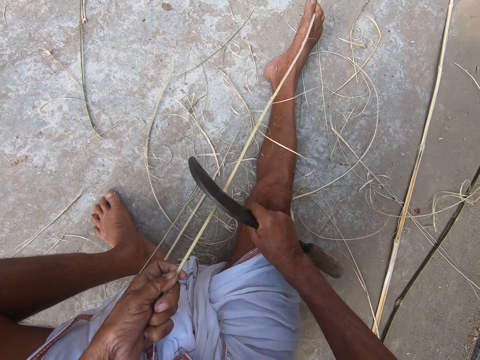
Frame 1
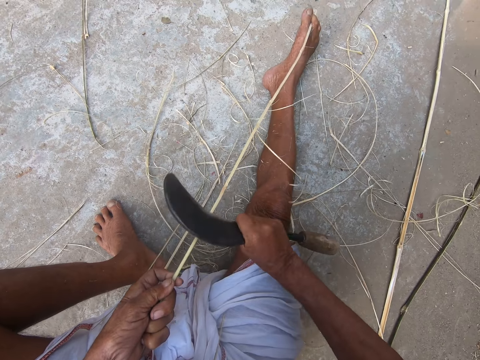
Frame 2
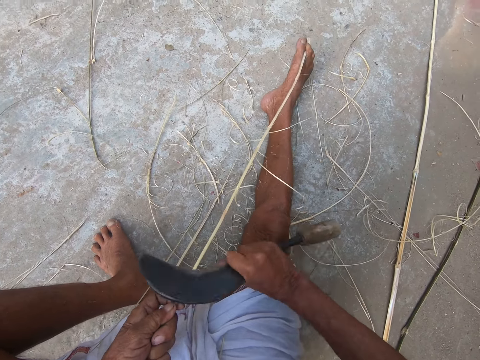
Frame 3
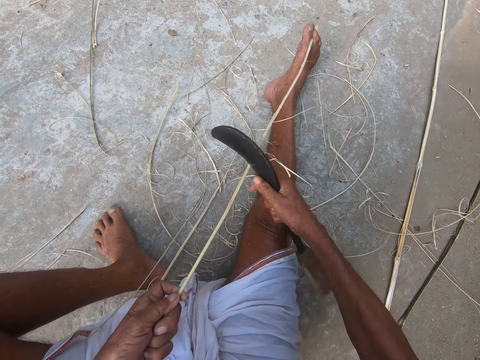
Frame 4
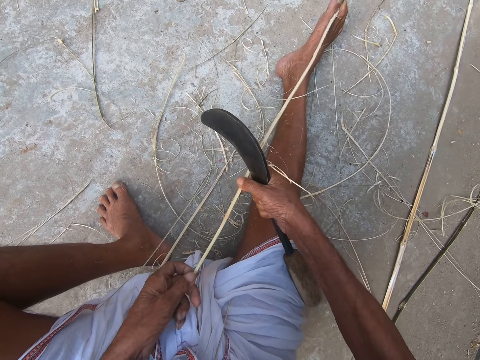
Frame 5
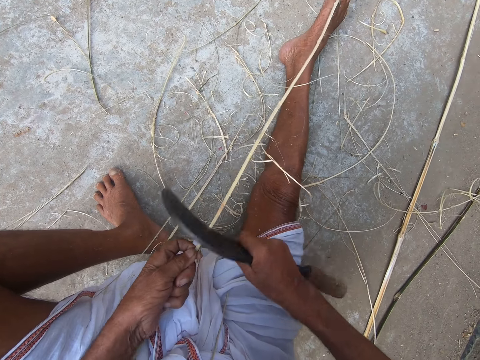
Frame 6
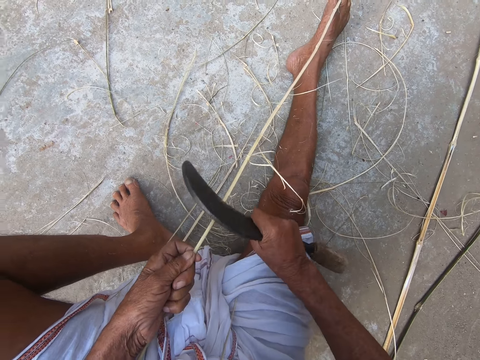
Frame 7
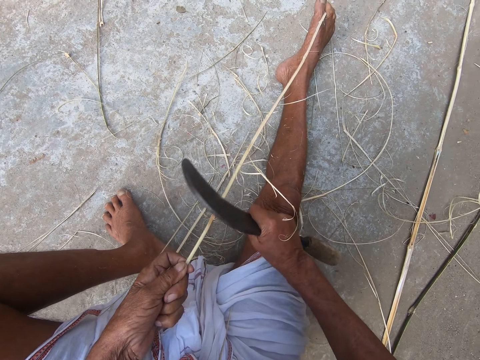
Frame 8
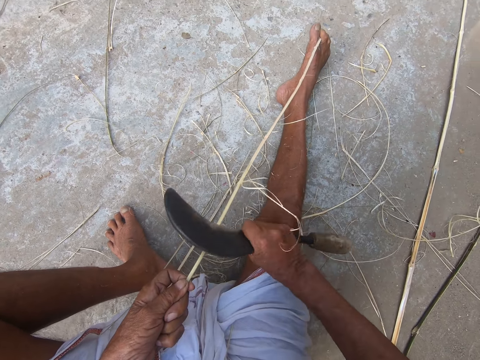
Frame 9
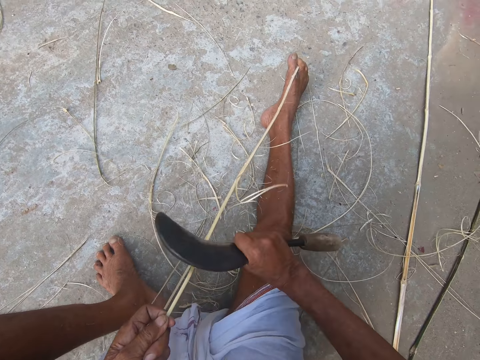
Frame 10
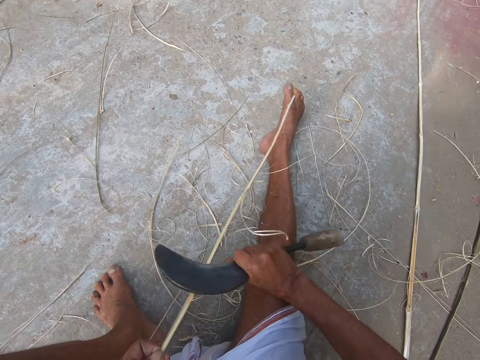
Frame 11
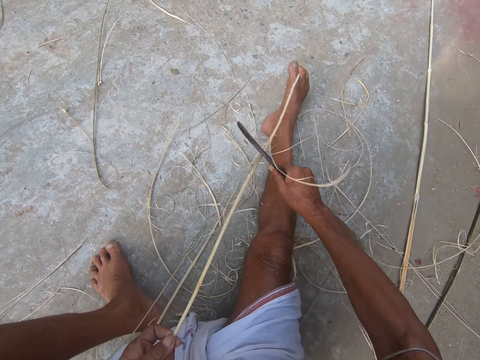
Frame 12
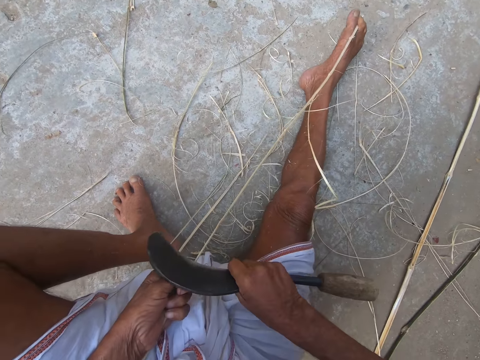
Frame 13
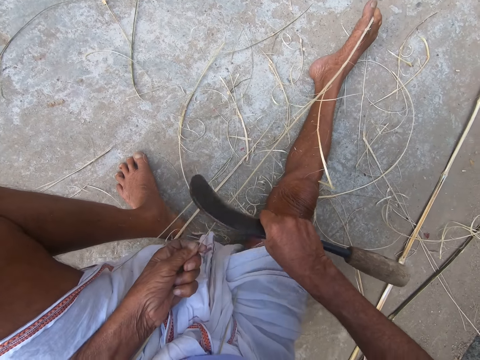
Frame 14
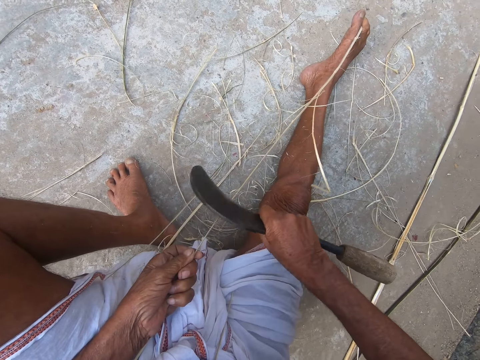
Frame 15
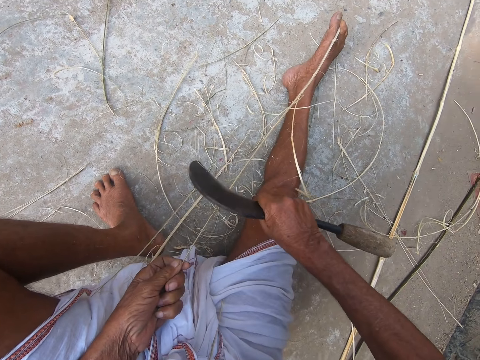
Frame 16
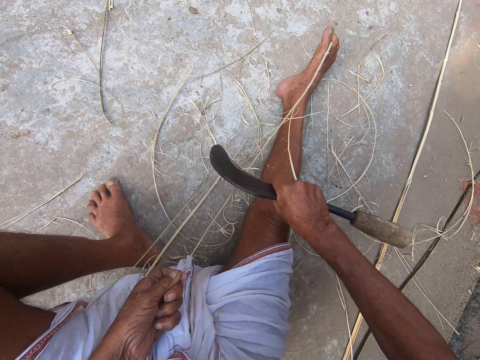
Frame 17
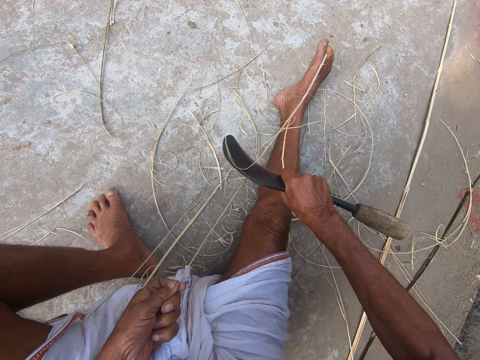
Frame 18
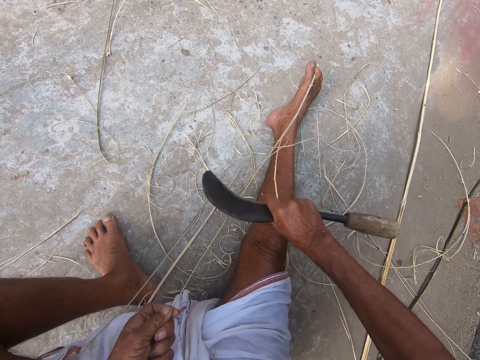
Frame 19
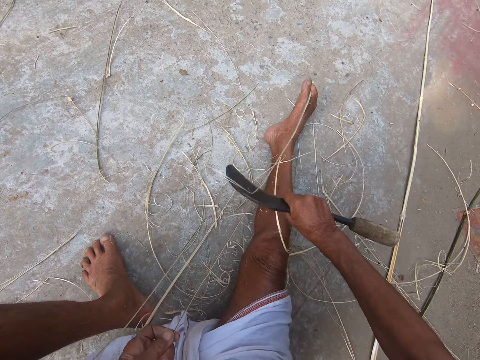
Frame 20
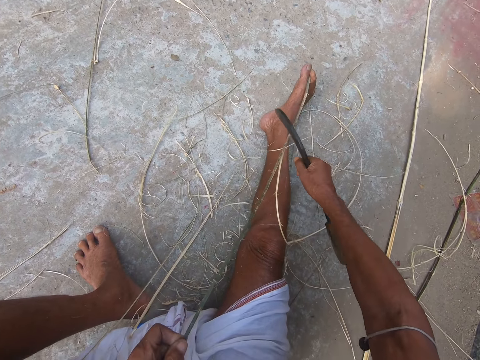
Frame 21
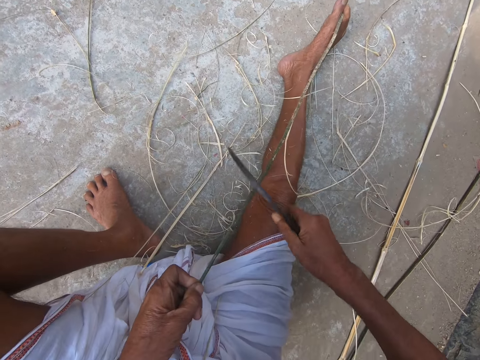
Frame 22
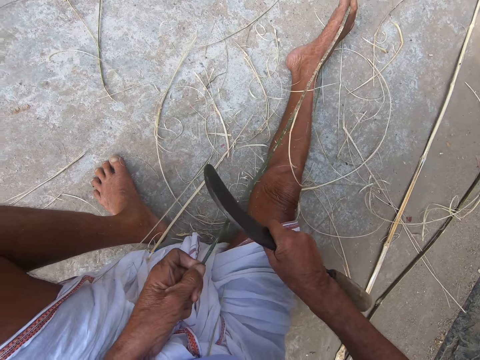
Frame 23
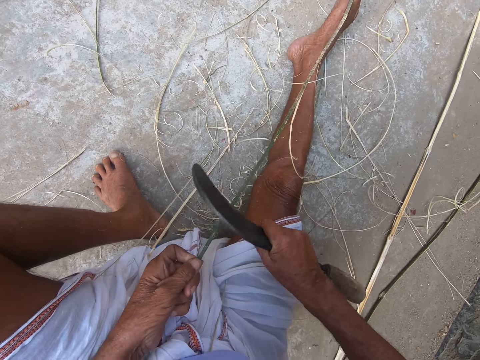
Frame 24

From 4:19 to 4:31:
The camera wearer adjusts the bamboo stick with both hands. He scrapes the bamboo stick with the hand sickle in his right hand.

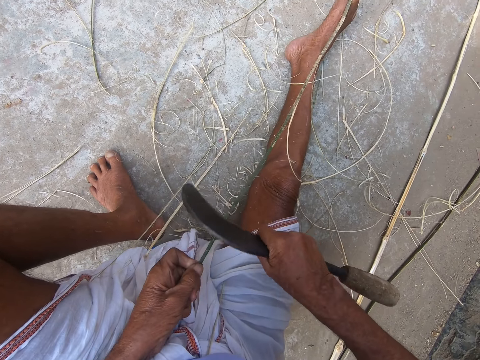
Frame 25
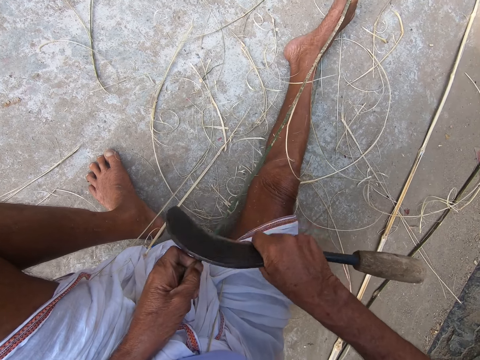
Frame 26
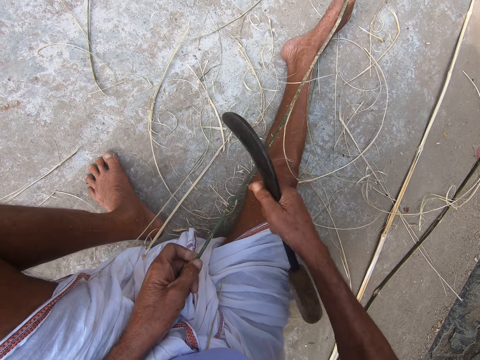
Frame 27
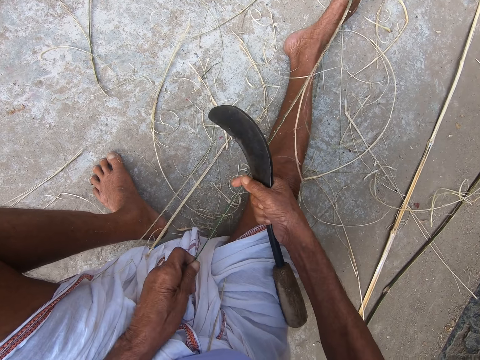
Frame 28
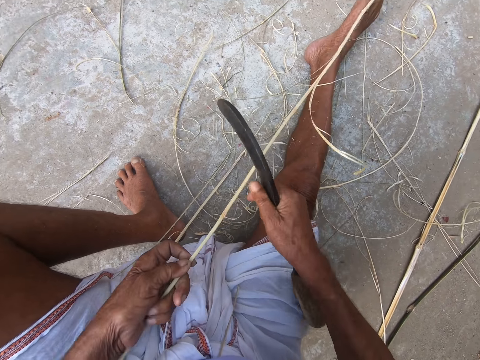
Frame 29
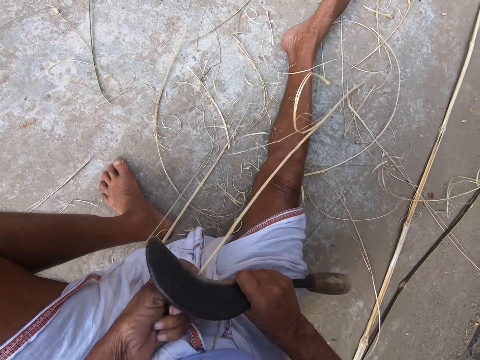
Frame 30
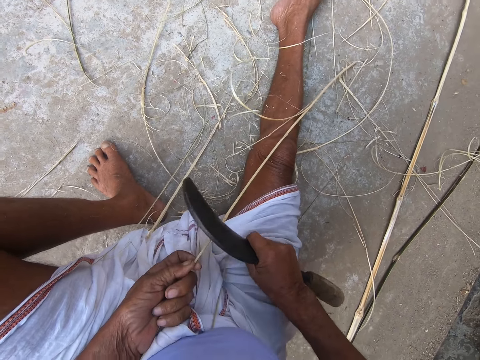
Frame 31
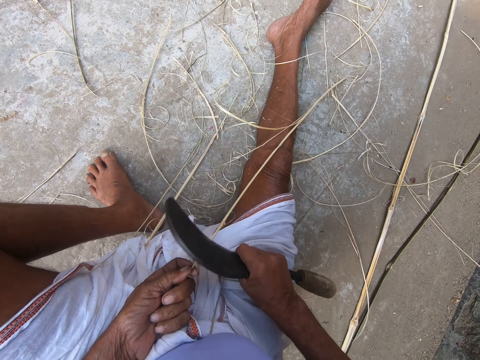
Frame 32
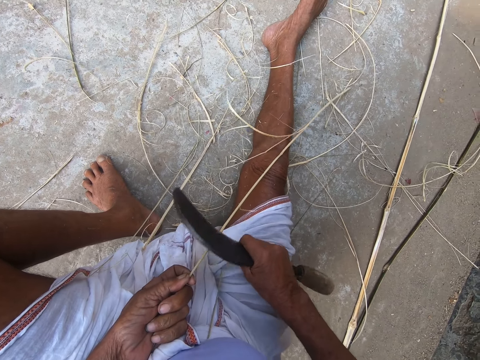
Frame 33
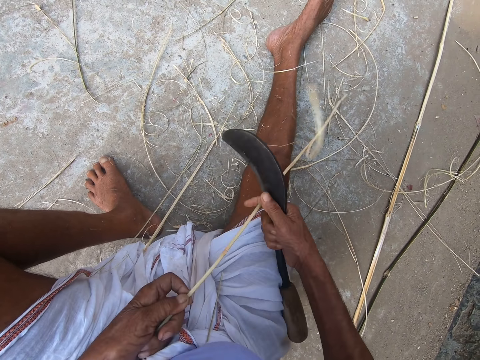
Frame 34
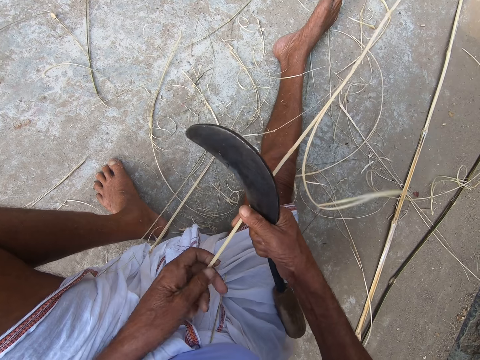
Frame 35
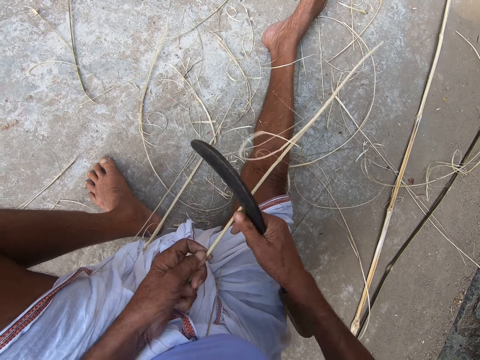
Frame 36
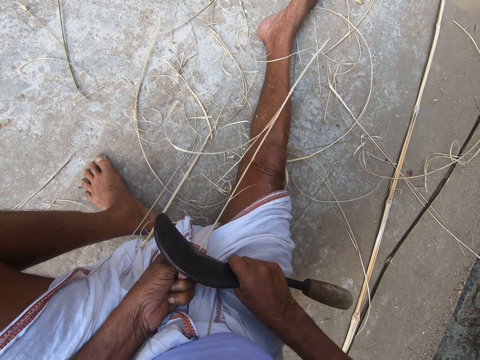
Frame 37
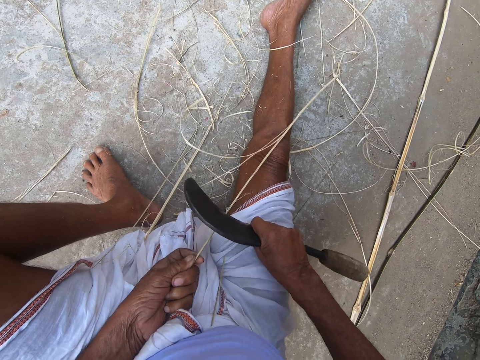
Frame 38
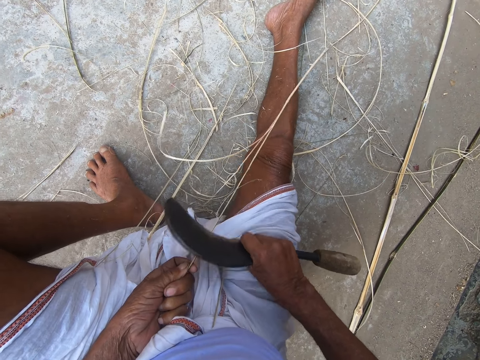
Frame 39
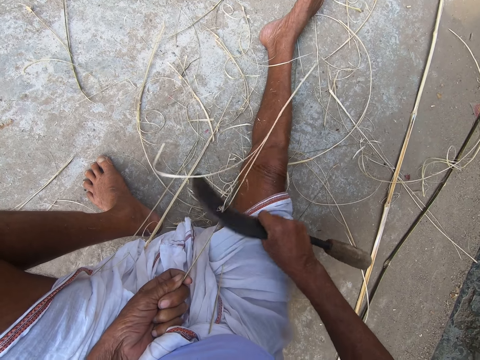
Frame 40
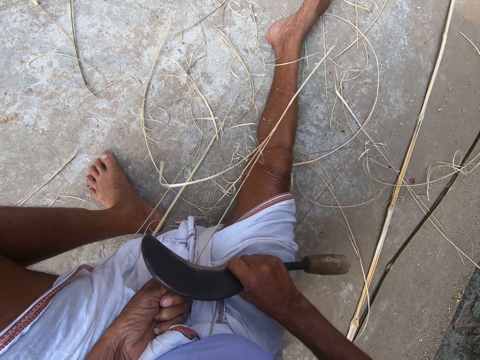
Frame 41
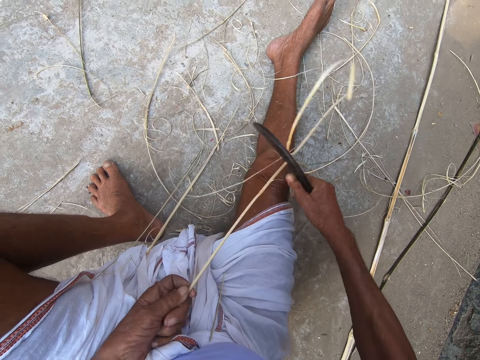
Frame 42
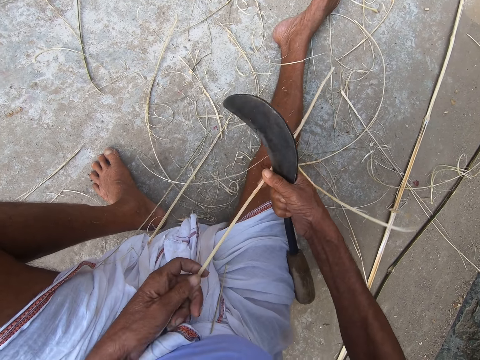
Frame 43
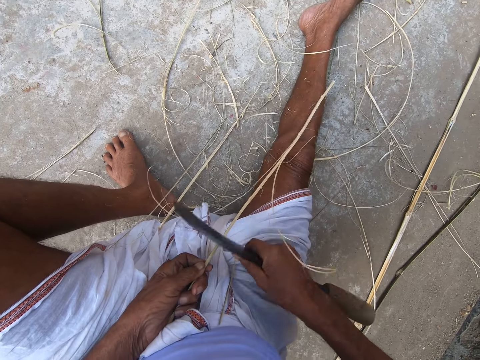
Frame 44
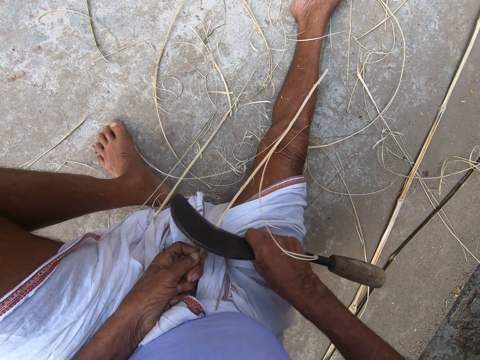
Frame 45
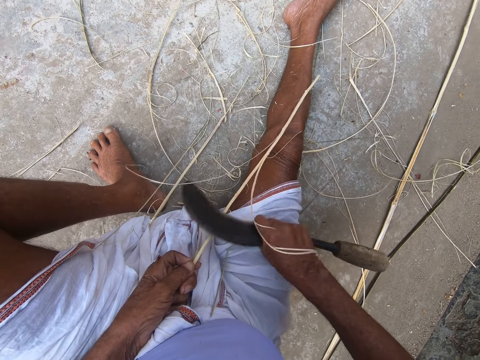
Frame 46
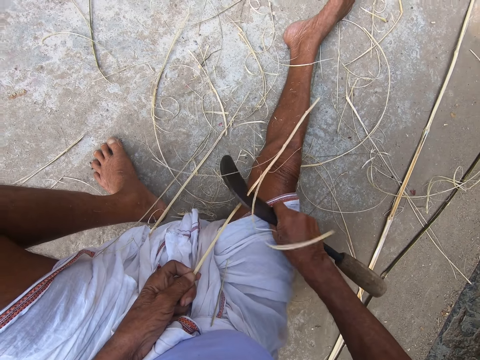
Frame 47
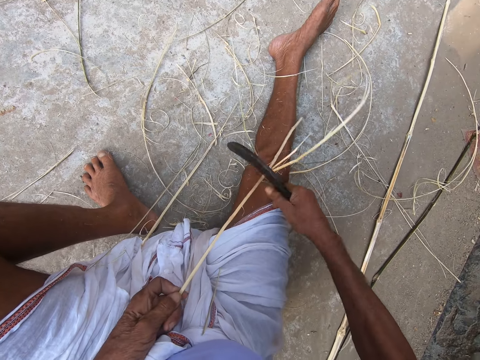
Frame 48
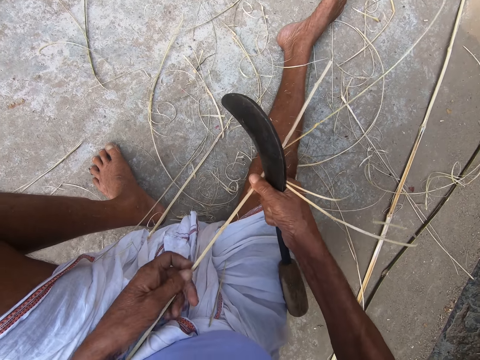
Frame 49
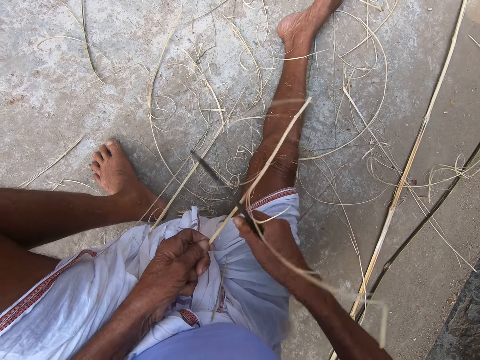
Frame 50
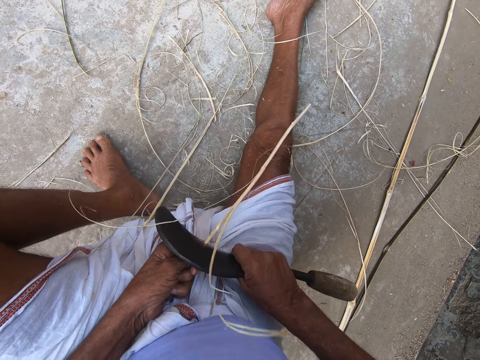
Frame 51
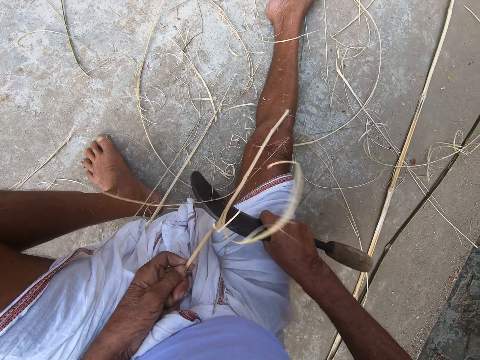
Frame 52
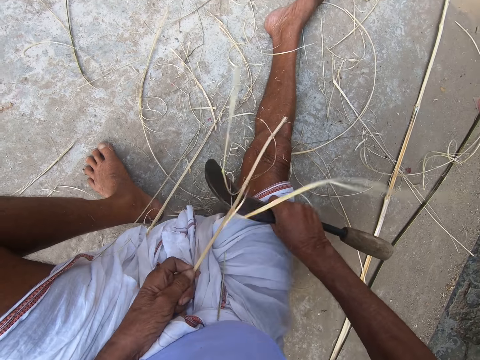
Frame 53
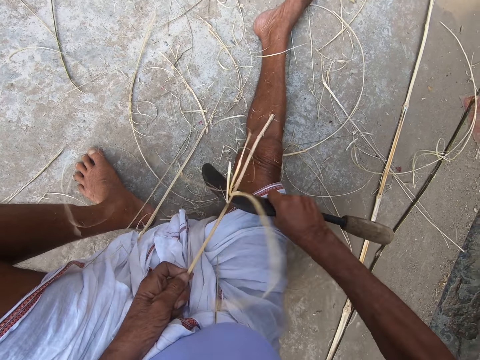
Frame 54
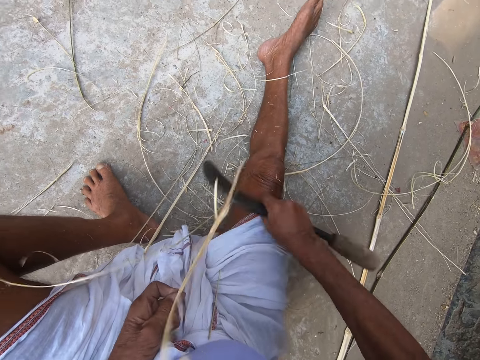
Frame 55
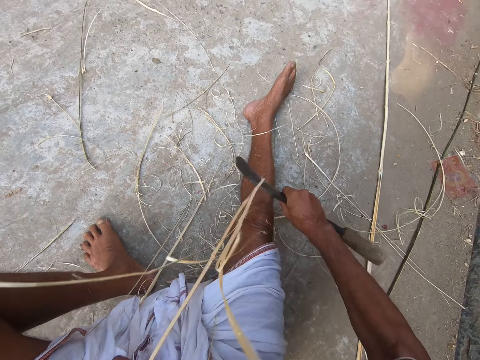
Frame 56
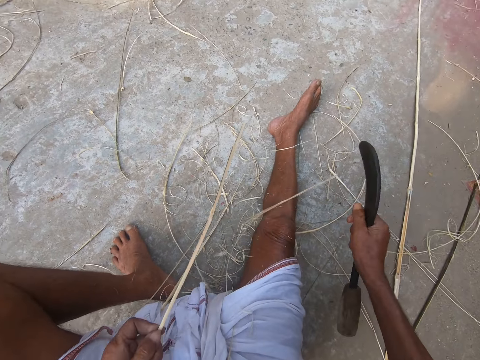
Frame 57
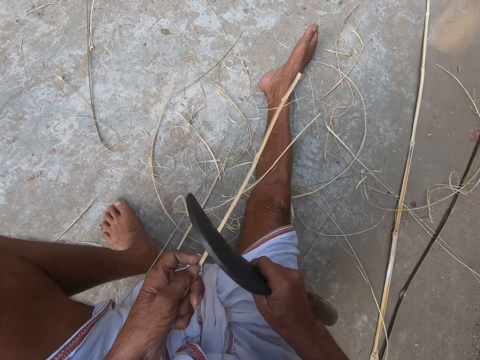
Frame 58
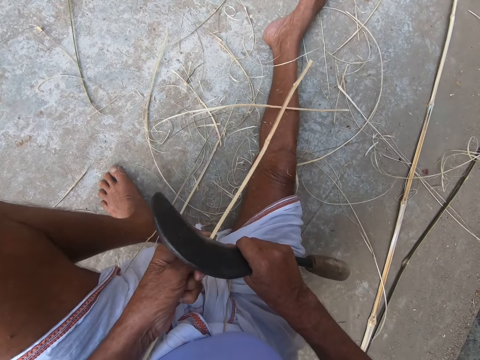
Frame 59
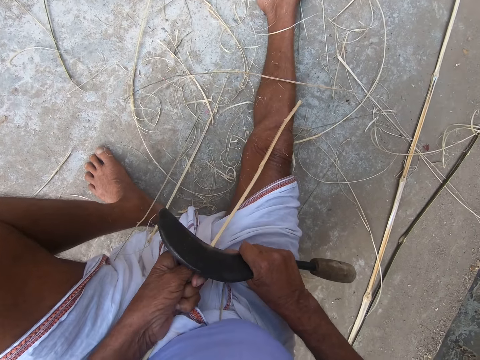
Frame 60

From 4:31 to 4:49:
The camera wearer adjusts the bamboo stick with both hands. He scrapes the bamboo stick with the hand sickle in his right hand. He adjusts the bamboo stick with both hands. He scrapes the bamboo stick with the hand sickle in his right hand. He adjusts the bamboo stick with both hands. He scrapes the bamboo stick with the hand sickle in his right hand. He adjusts the bamboo stick with both hands. He scrapes the bamboo stick with the hand sickle in his right hand. He rips sisal.
